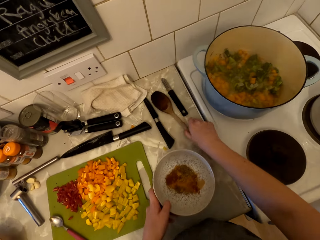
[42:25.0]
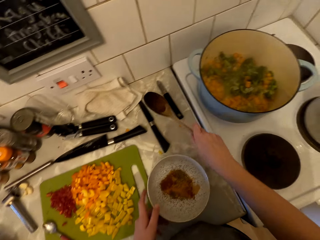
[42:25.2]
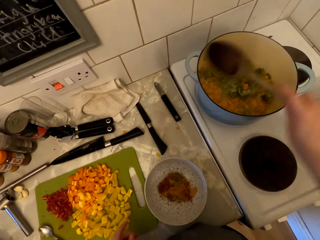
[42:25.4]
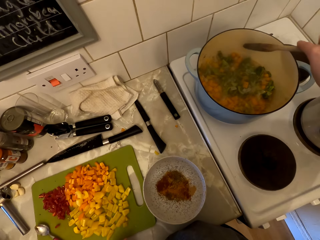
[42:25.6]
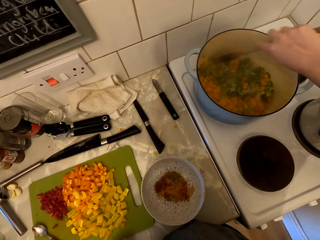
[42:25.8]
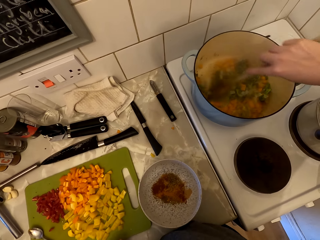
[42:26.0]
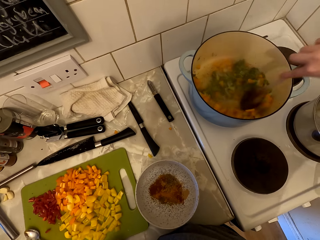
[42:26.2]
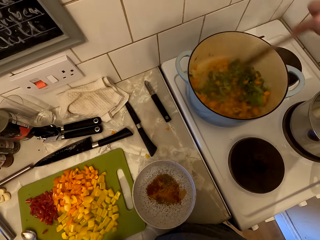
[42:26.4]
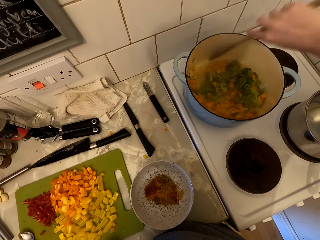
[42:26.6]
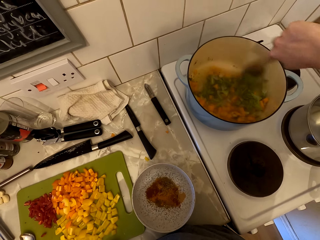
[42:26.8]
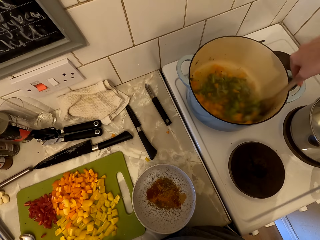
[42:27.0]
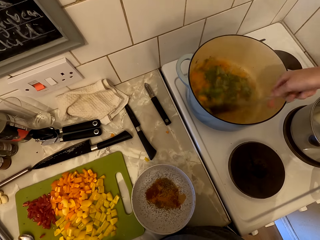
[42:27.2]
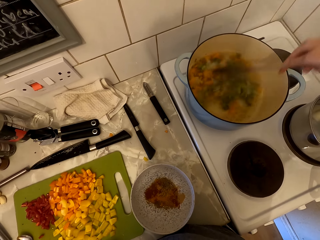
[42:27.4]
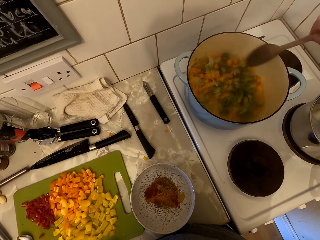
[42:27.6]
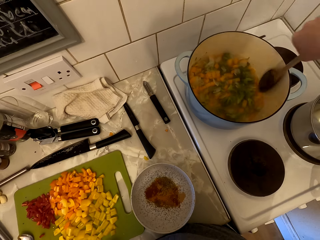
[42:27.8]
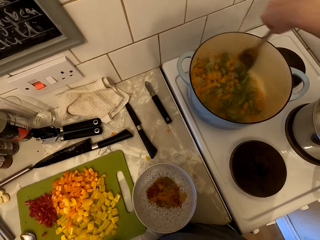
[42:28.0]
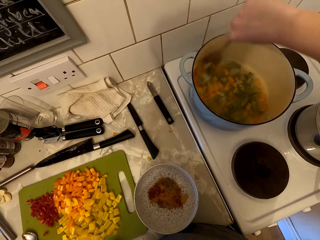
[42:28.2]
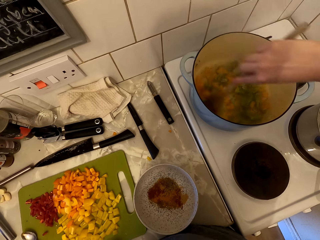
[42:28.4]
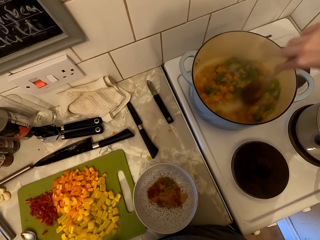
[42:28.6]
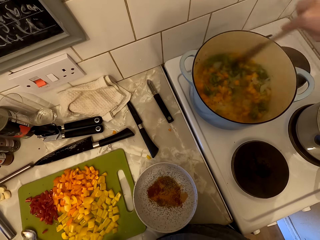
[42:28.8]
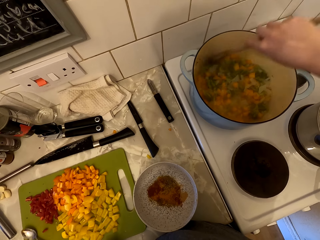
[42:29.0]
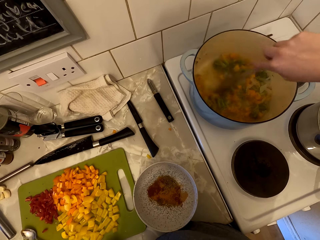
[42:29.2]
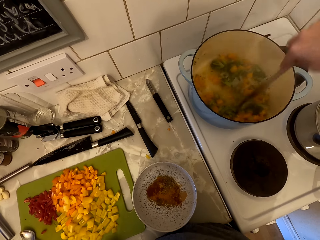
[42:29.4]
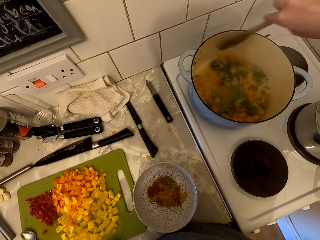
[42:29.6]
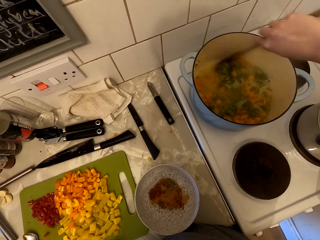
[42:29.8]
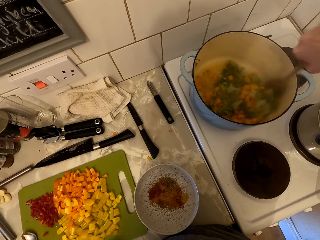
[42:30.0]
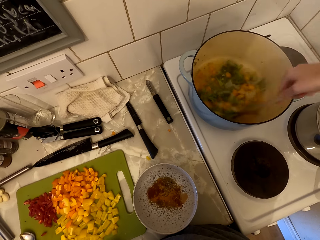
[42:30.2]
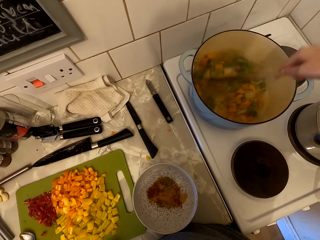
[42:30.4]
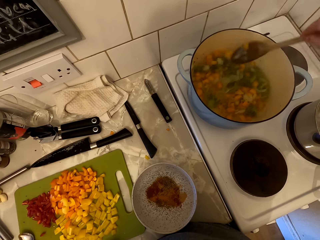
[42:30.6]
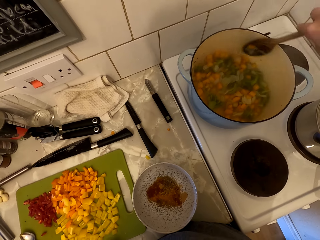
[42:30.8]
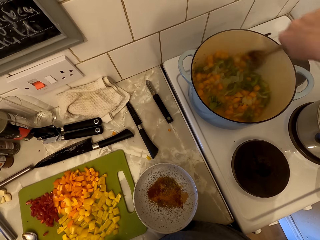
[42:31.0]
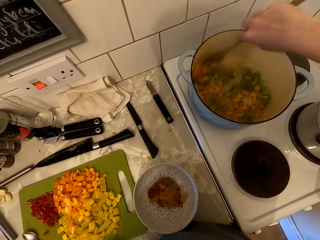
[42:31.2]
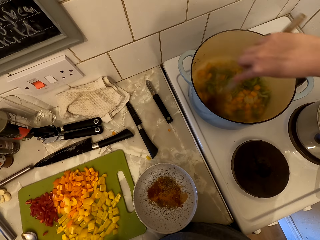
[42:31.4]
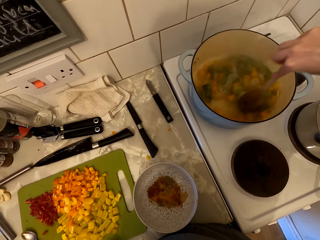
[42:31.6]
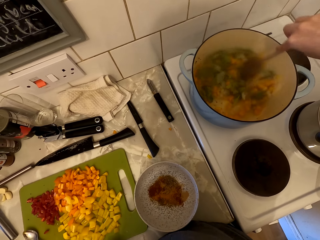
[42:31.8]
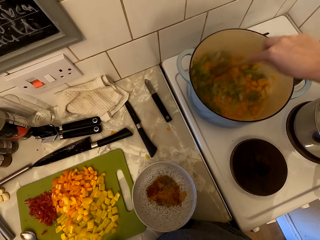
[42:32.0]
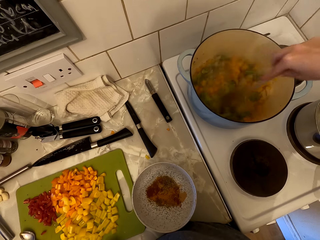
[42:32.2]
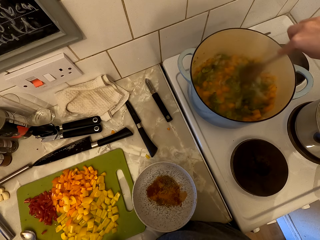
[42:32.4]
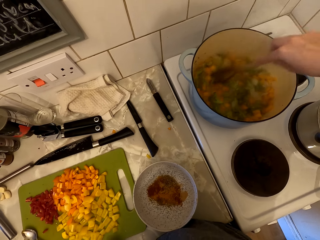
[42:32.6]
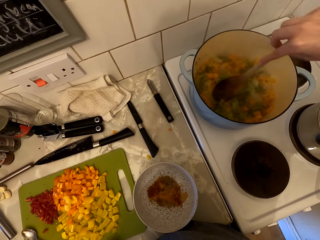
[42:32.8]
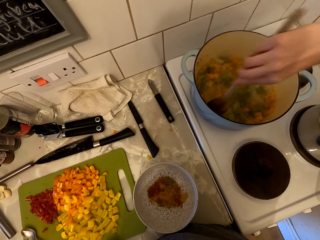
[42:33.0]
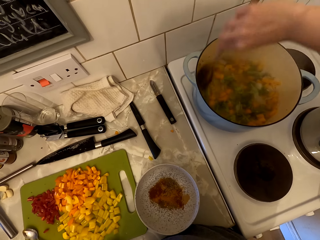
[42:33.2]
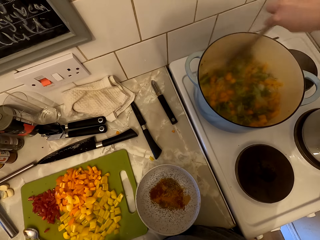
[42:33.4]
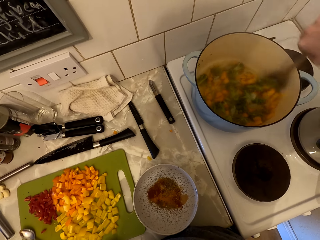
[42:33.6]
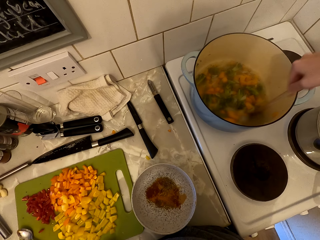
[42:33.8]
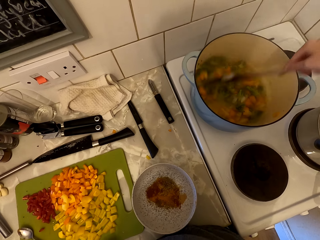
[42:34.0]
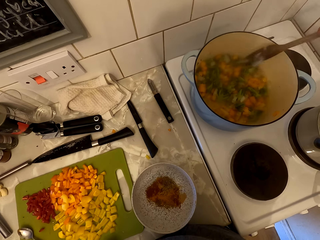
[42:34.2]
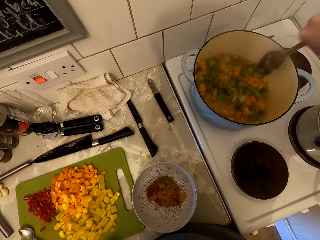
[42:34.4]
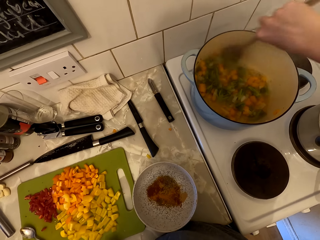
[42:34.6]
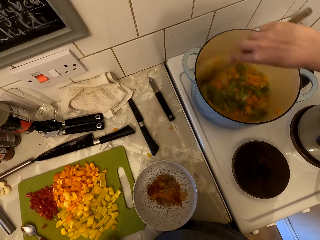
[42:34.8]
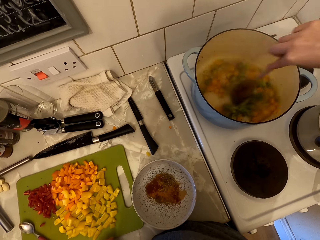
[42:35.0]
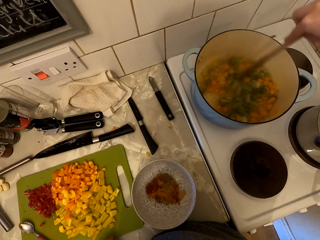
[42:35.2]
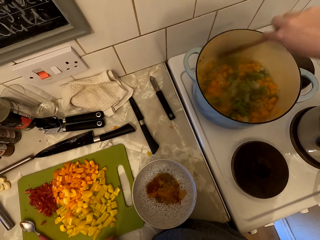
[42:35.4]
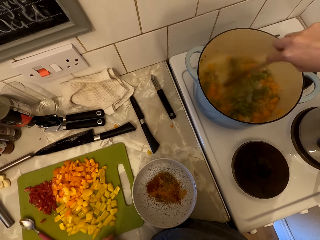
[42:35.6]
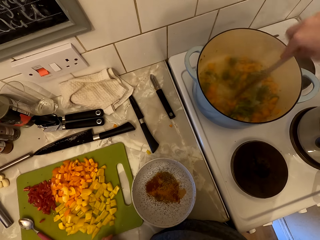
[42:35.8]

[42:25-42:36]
The camera wearer touches the bowl. They pick up the cooking stick. They stir the food.

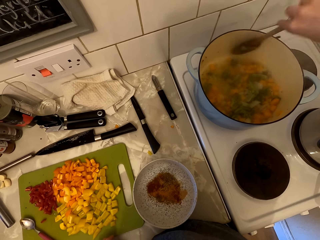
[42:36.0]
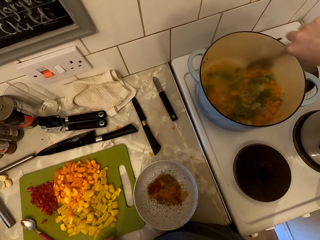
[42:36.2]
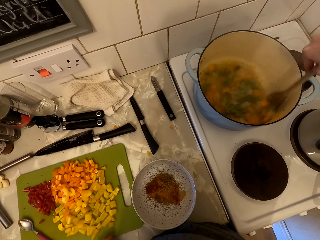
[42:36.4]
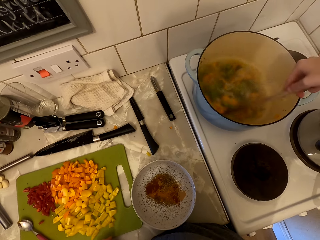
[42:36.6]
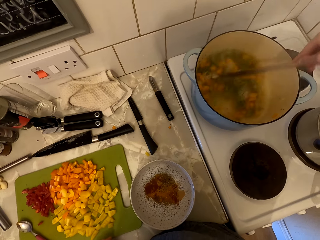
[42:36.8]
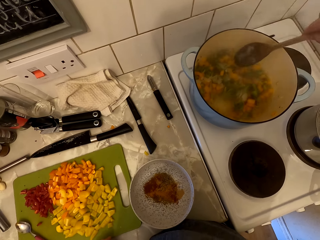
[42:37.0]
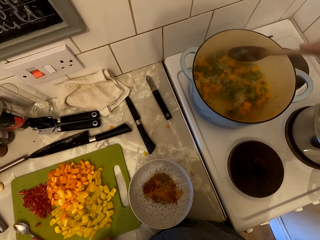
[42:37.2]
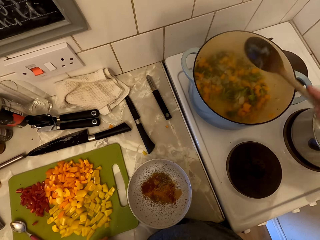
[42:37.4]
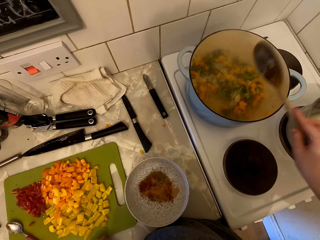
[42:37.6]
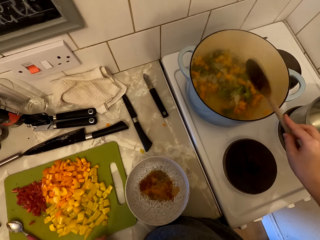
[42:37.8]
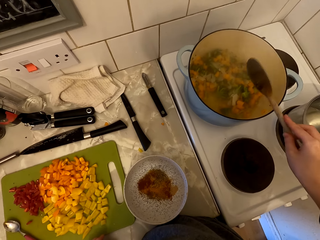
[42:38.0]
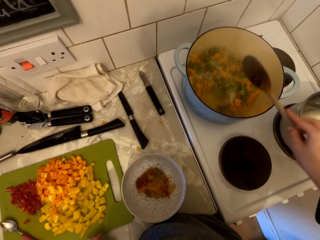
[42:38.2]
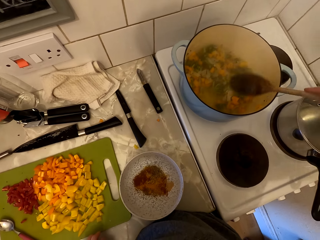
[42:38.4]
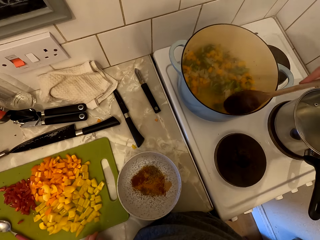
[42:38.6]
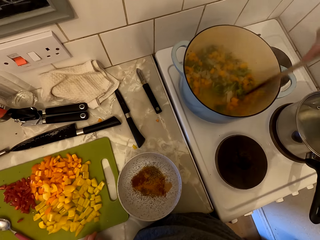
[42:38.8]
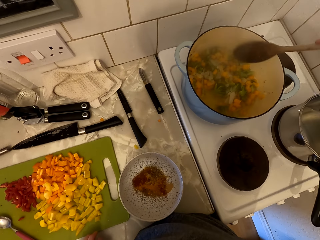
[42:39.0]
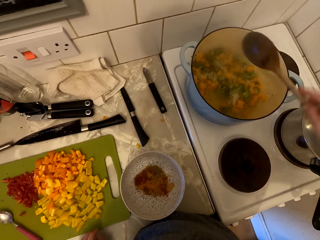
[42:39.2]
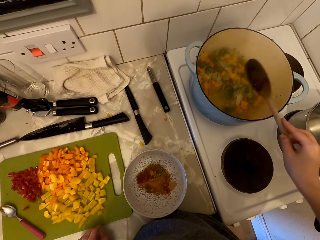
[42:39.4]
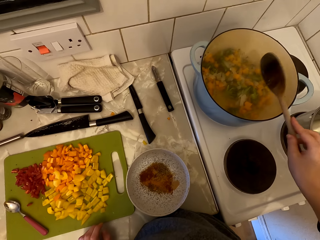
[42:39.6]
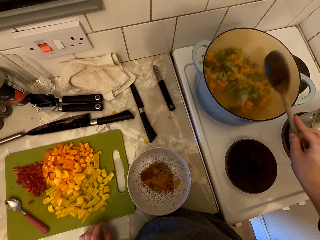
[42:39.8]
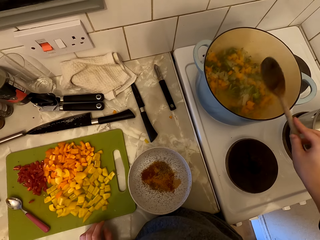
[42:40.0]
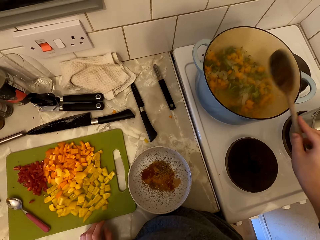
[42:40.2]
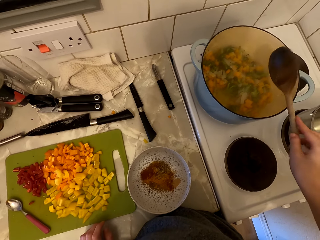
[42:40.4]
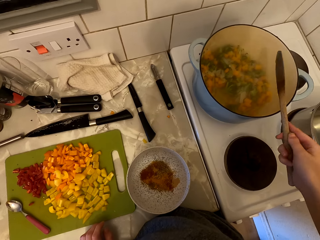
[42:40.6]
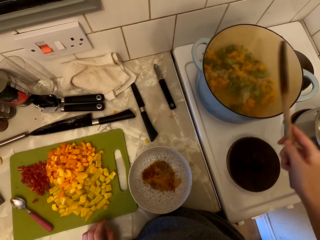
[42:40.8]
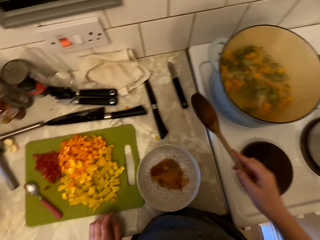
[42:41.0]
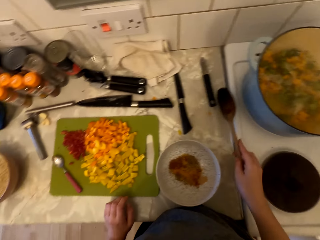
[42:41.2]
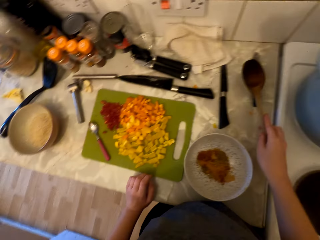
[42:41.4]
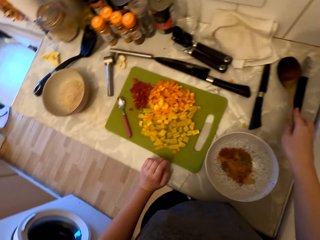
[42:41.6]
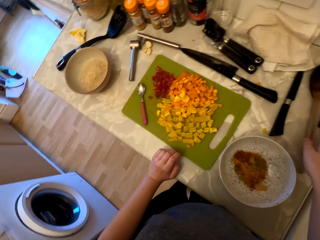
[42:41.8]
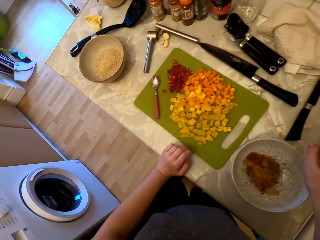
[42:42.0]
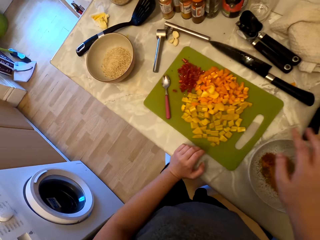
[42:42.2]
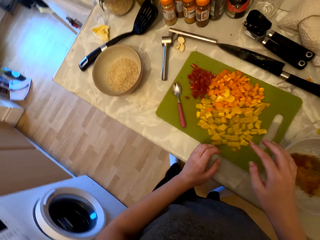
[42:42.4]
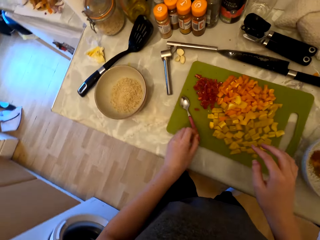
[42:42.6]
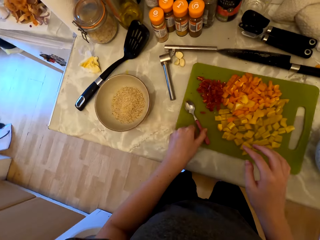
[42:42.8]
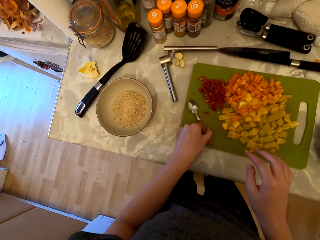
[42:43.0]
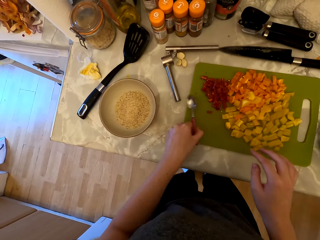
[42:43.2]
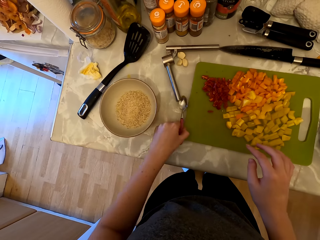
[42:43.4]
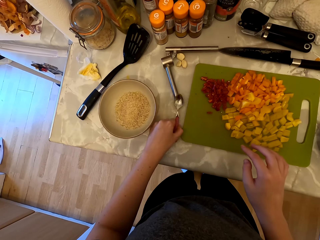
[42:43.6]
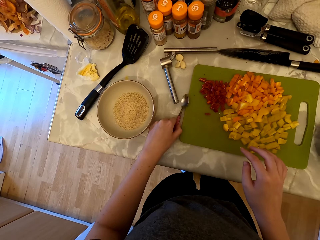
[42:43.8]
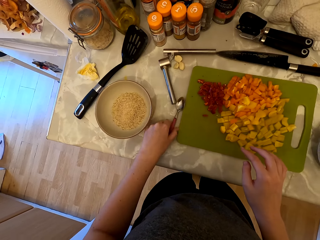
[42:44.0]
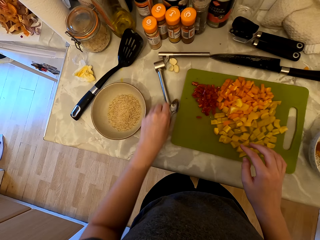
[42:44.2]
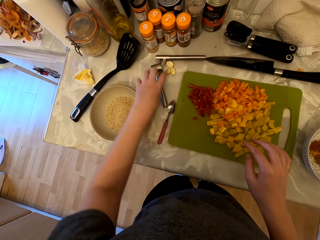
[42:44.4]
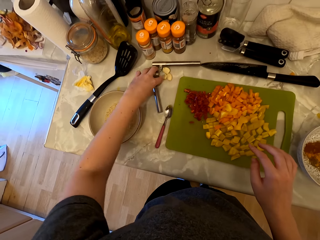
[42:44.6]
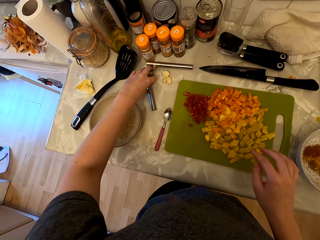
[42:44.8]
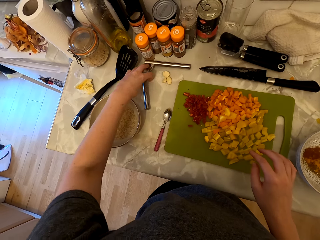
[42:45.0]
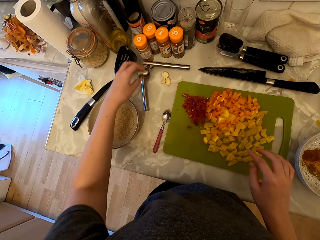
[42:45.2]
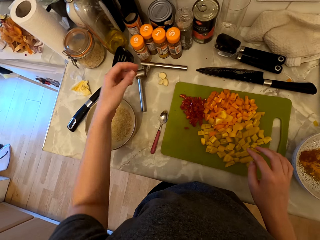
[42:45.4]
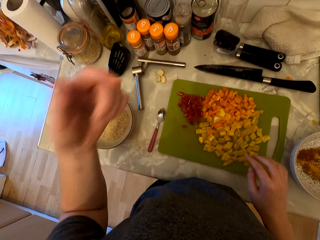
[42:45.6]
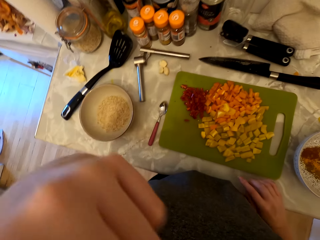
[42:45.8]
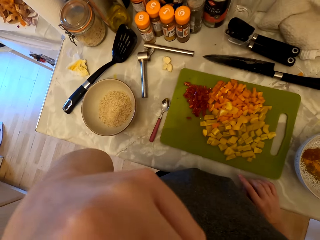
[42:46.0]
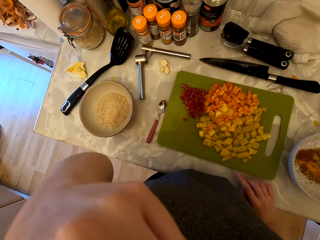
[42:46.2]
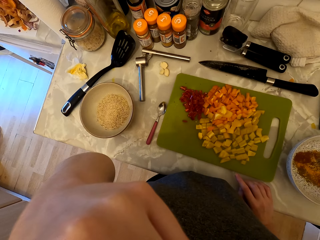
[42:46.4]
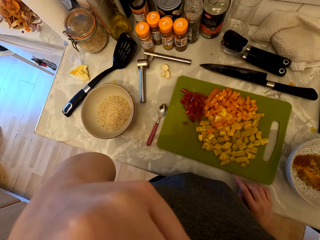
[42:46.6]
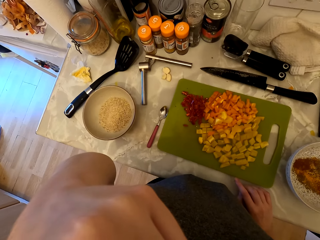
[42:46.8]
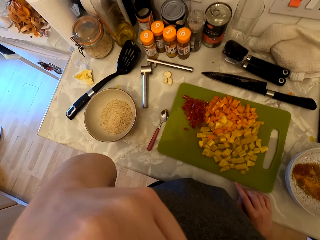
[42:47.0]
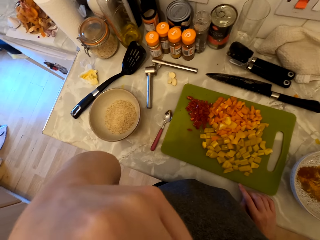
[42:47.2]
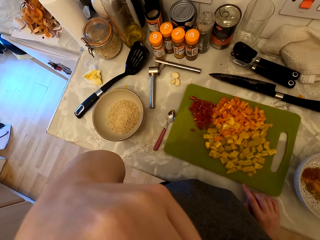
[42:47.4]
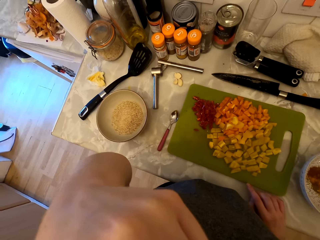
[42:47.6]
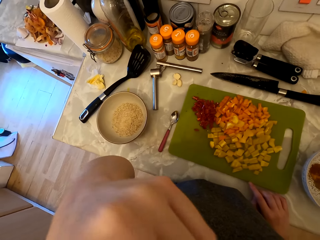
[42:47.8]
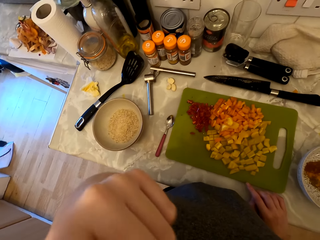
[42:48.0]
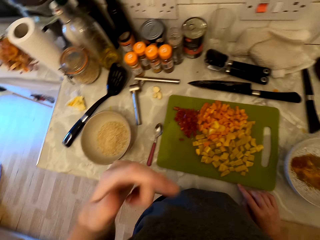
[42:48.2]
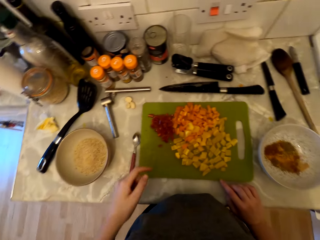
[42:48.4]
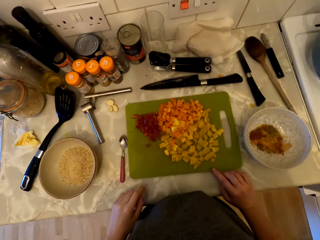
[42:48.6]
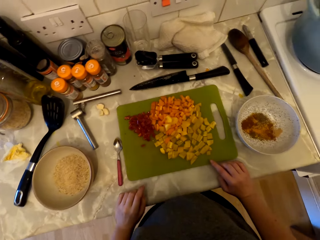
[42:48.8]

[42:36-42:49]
The camera wearer hits the cooking stick in the cooking pan. They put the cooking stick on the countertop. They pick up the spoon. They put the spoon on the countertop. They touch the crusher. They lift the hand up.
